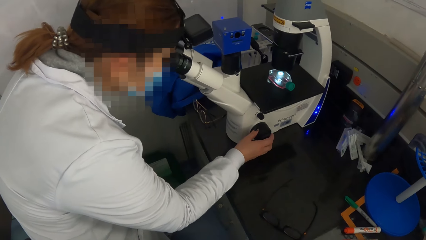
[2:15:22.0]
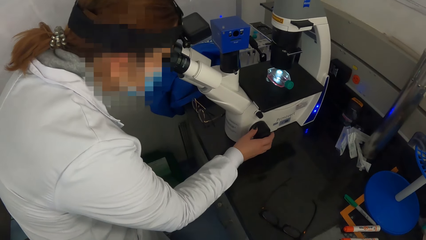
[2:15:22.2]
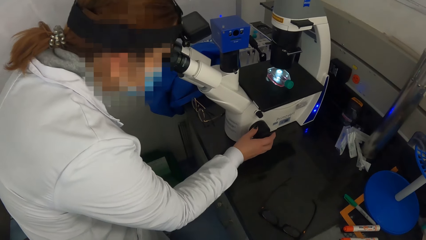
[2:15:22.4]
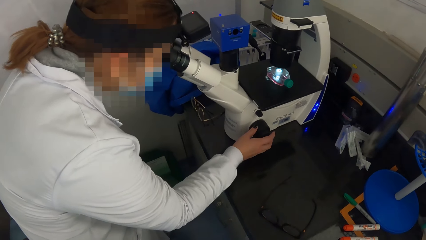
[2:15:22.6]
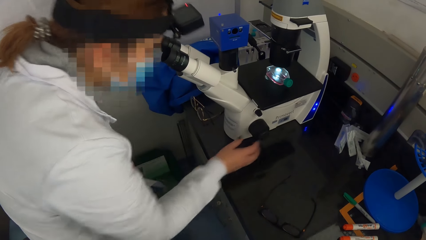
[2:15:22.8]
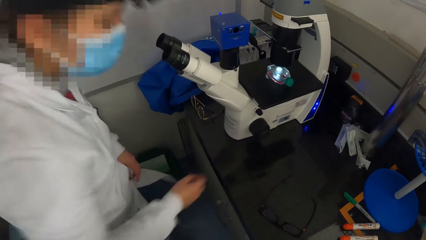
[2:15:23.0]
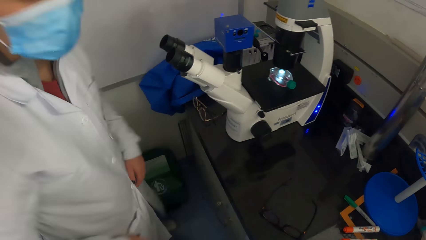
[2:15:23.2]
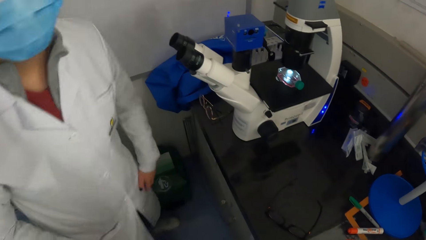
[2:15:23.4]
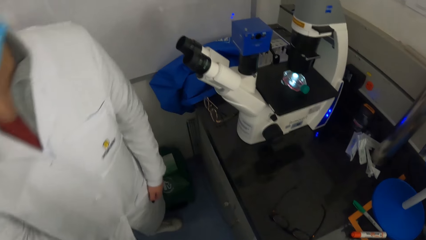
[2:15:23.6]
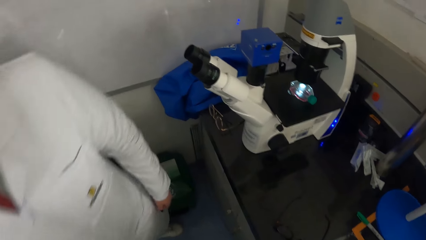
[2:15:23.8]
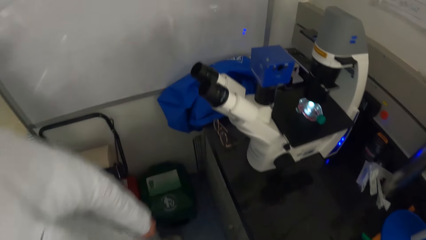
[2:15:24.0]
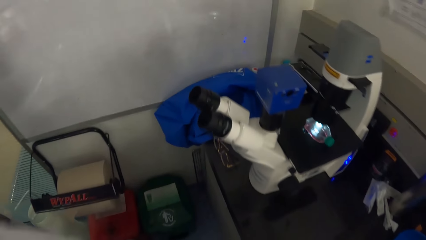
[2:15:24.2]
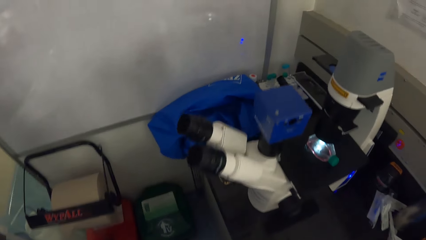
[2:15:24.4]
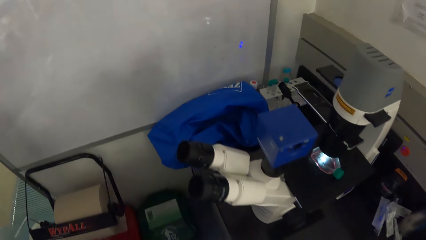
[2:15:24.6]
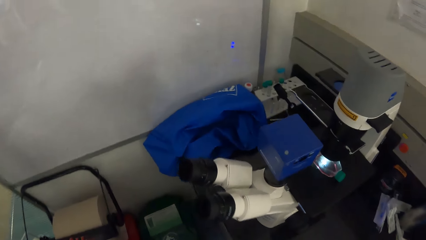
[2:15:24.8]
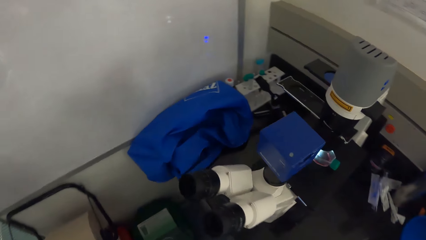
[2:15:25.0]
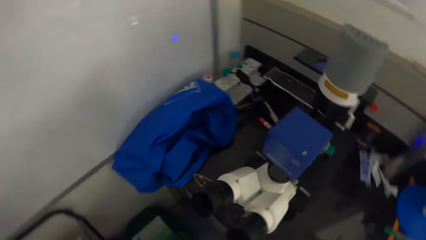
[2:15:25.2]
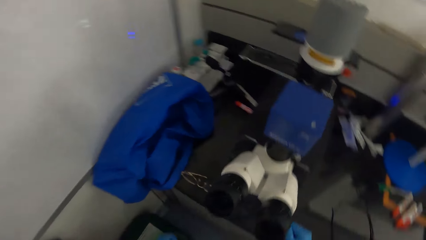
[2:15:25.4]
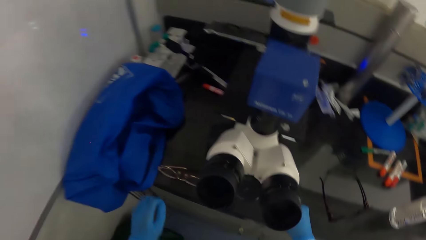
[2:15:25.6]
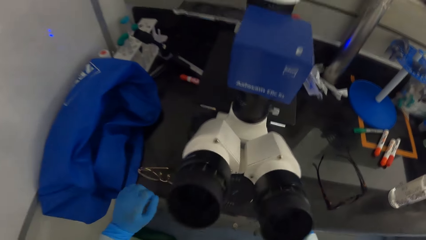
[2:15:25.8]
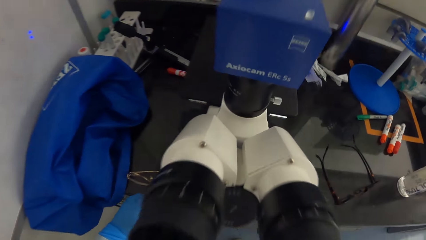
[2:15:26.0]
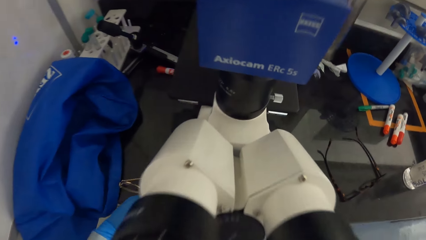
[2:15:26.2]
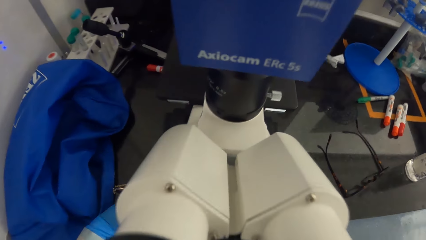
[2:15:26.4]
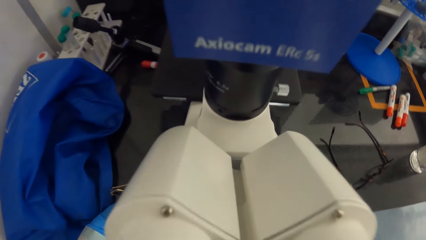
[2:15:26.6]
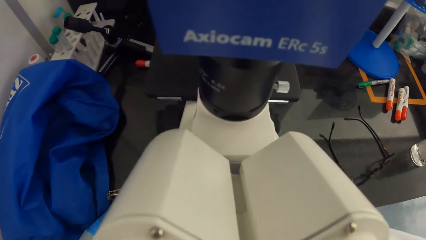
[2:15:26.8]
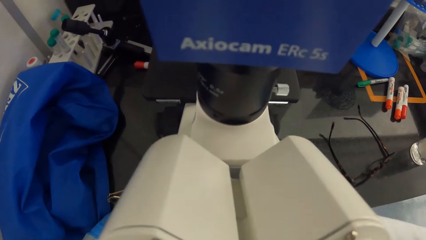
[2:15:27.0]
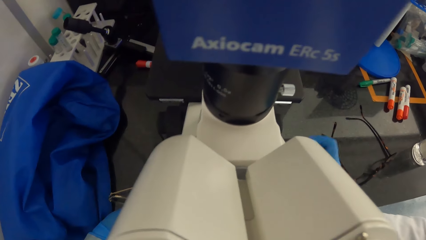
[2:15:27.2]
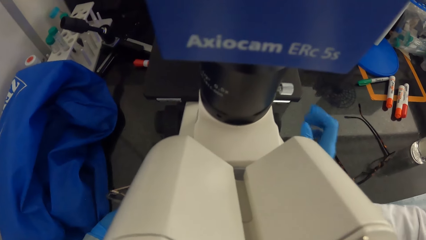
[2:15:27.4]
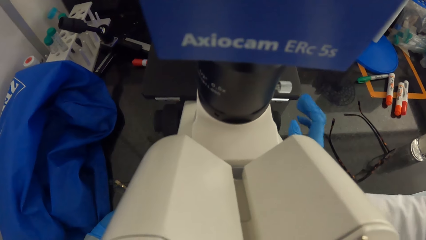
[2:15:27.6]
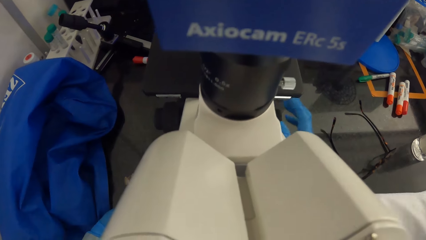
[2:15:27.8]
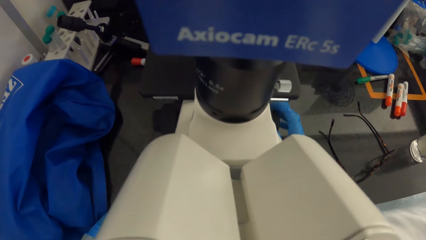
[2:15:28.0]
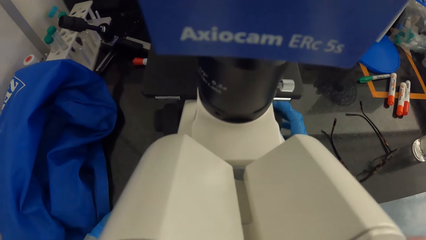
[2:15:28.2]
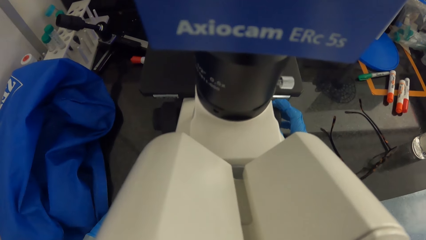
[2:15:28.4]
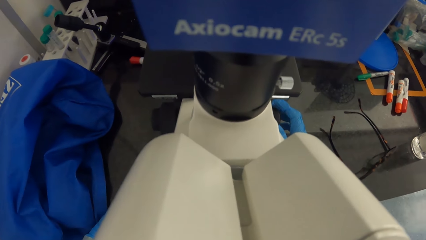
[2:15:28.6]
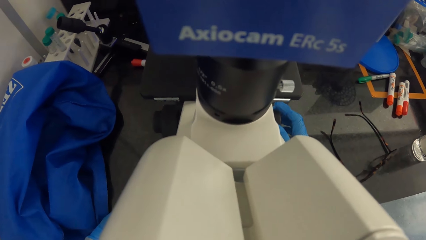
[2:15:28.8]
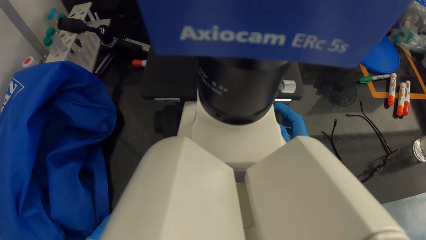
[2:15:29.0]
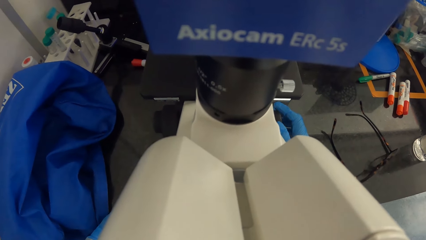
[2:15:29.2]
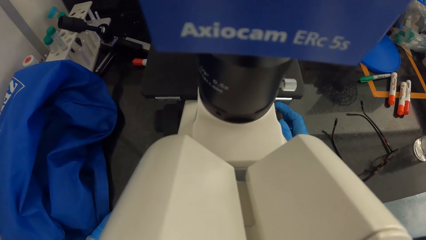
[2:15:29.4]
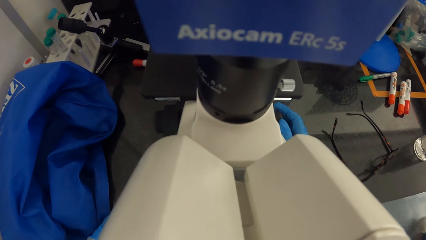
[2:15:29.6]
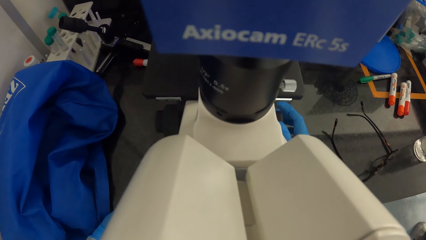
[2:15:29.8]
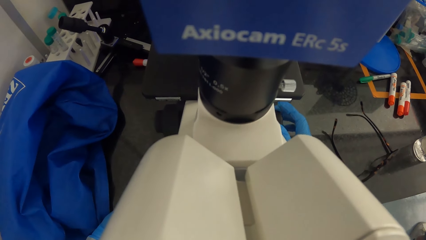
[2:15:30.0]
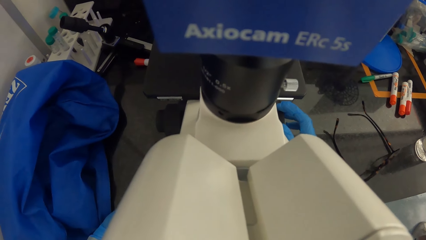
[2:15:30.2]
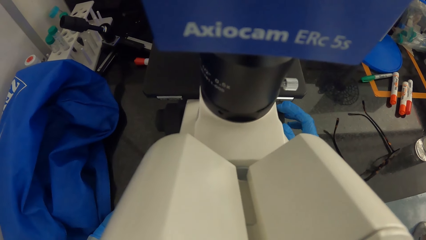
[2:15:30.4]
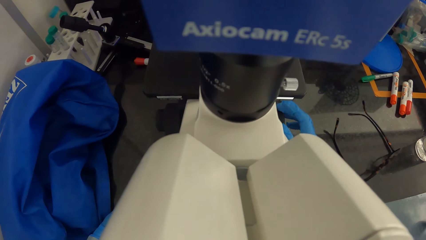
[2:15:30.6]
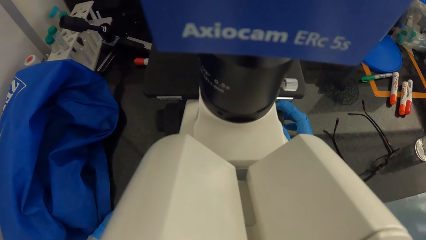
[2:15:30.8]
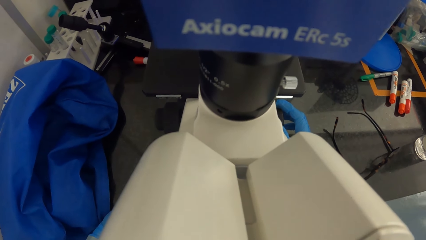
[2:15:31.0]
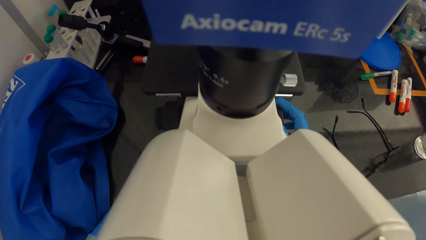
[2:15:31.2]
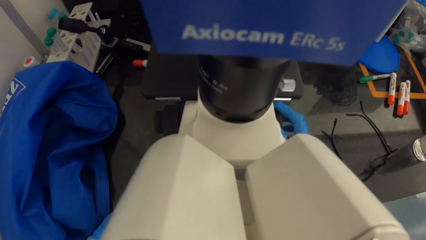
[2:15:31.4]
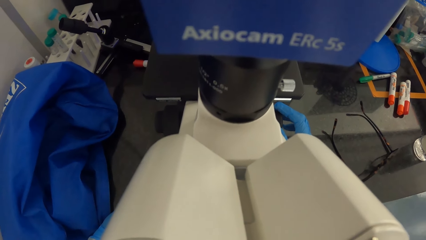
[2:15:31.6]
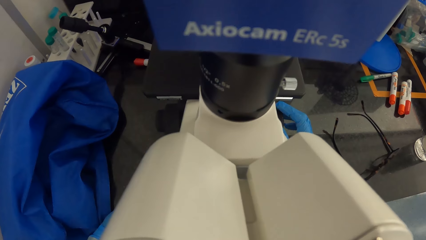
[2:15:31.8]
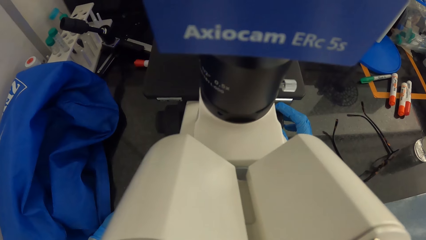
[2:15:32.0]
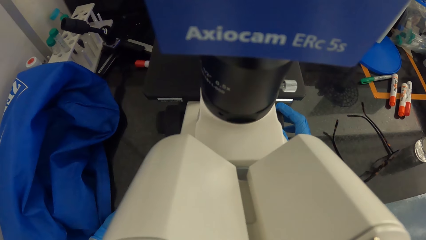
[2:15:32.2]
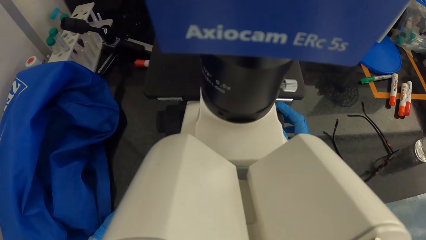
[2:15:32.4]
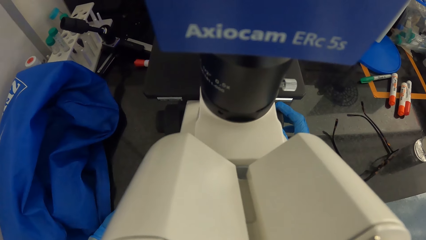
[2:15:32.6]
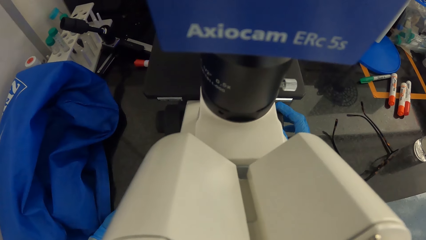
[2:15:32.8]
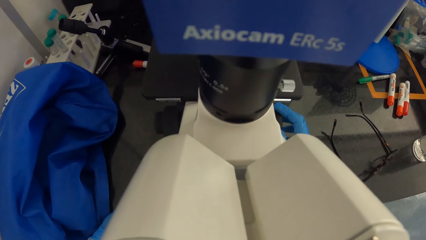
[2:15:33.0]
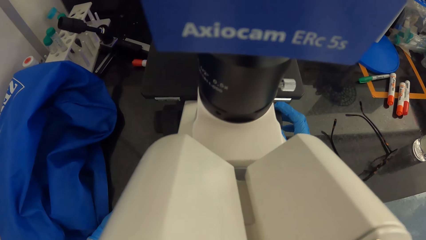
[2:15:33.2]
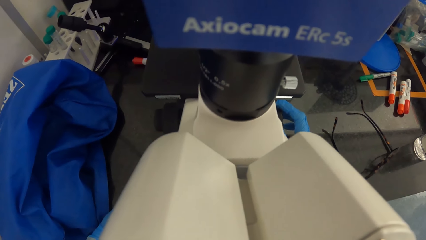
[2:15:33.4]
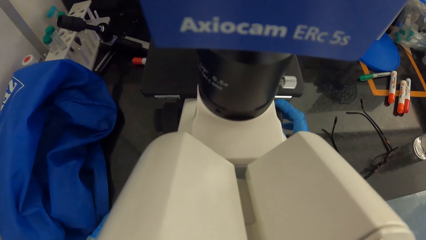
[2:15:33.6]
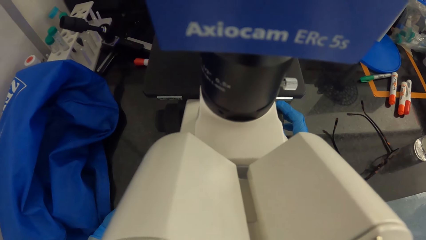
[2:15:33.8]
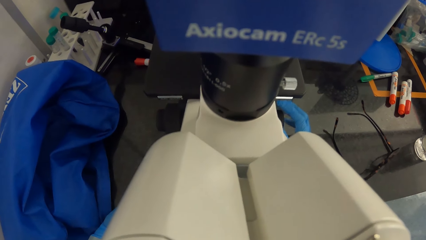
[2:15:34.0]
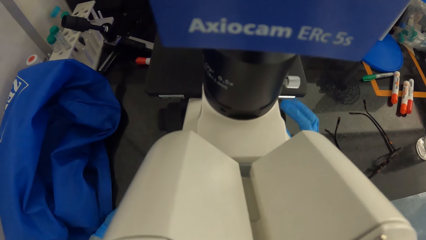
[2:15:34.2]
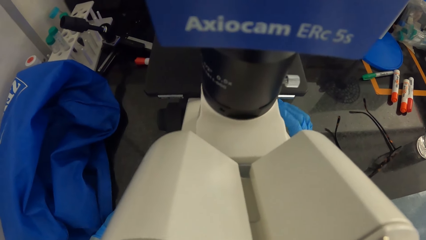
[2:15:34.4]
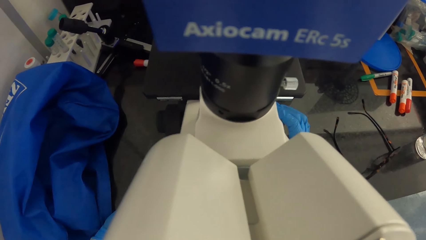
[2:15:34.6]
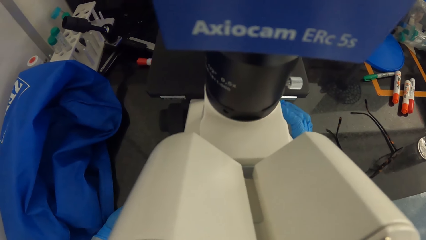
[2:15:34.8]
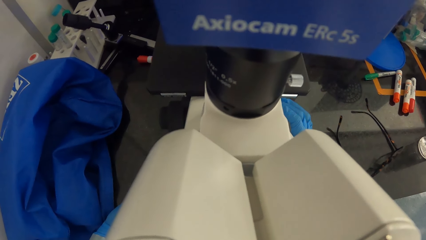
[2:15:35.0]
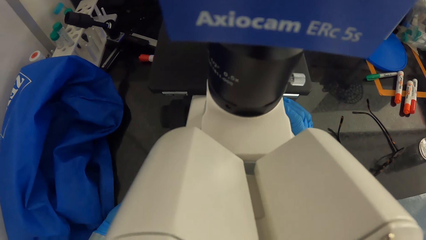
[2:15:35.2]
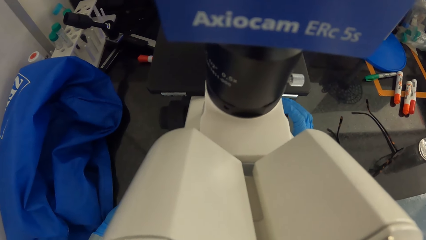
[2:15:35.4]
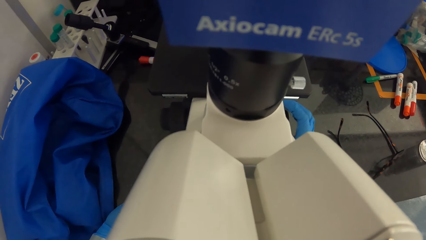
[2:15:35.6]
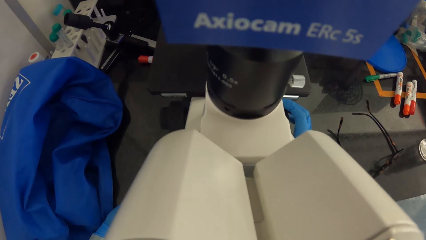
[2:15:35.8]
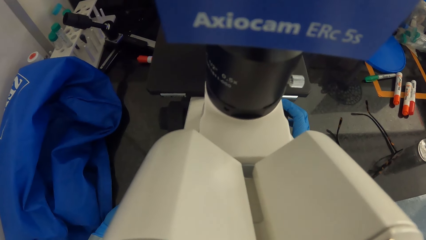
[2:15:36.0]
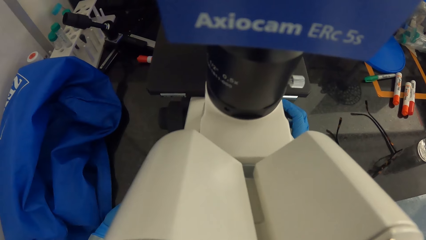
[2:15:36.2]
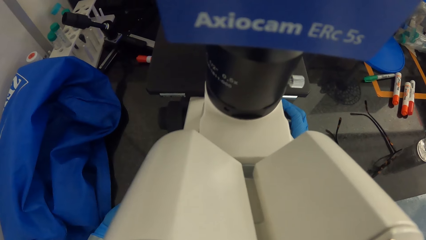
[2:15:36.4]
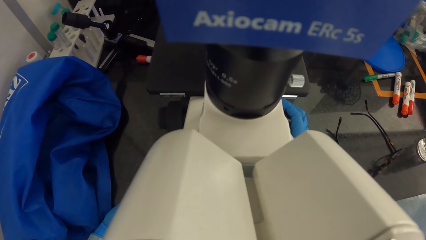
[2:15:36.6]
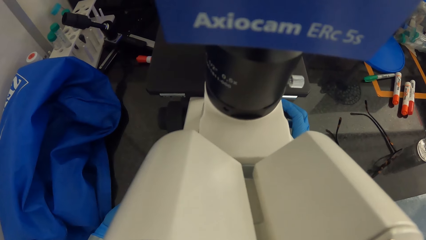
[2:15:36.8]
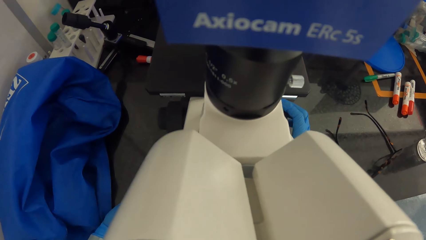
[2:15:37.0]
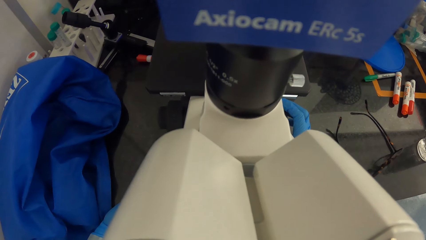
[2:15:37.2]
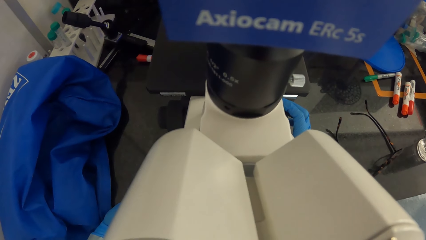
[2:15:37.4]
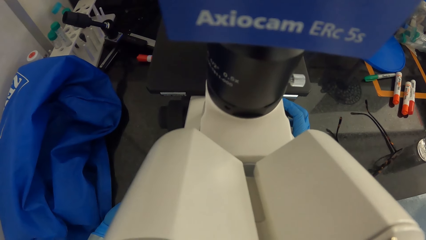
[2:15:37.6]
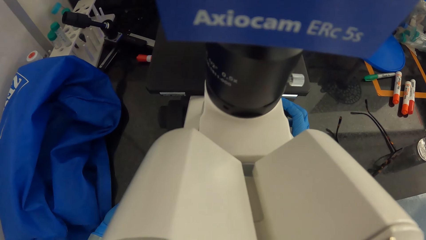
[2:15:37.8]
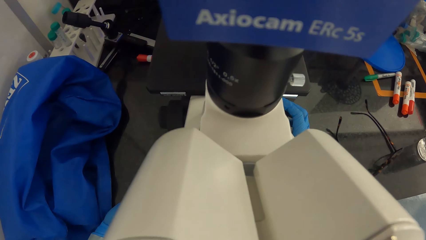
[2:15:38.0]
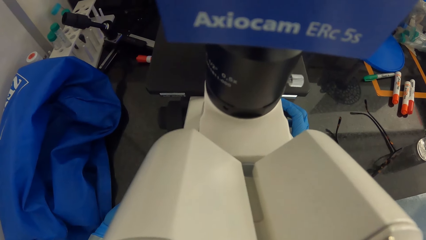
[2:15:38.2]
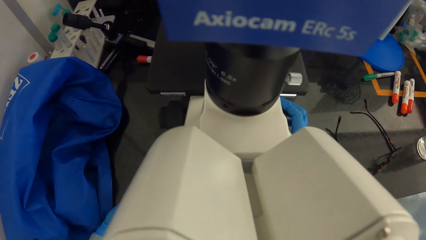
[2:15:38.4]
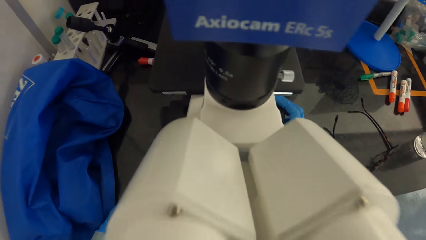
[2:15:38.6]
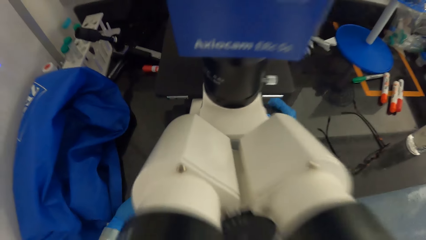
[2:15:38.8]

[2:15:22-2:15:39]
A person walks around the laboratory. The camera wearer examines something with the microscope. She operates the microscope on the table with her right hand.
